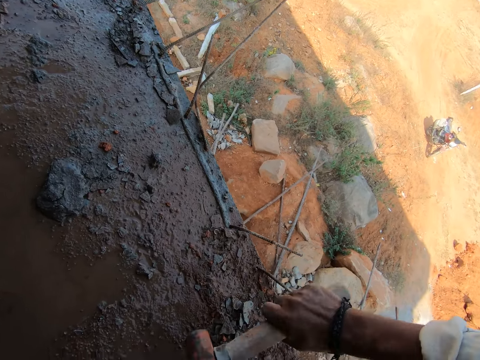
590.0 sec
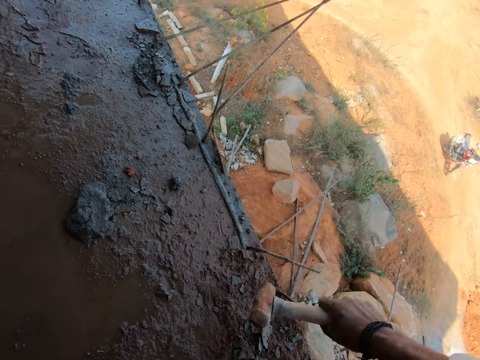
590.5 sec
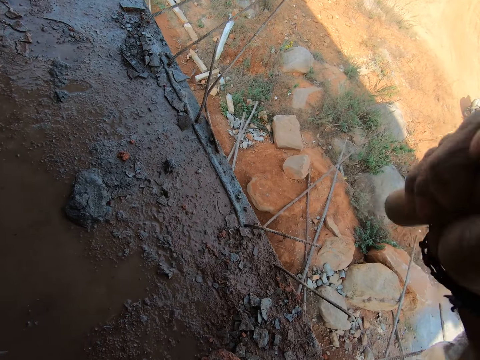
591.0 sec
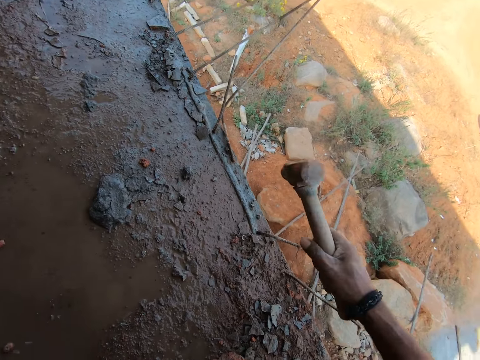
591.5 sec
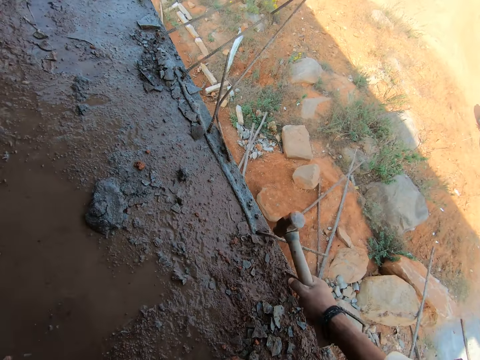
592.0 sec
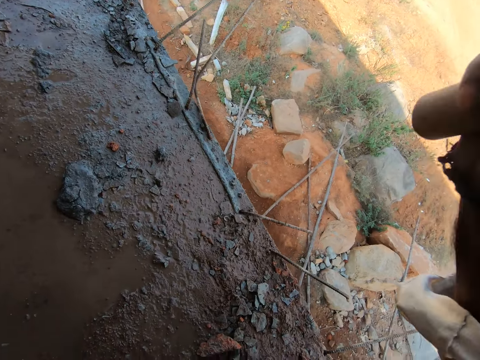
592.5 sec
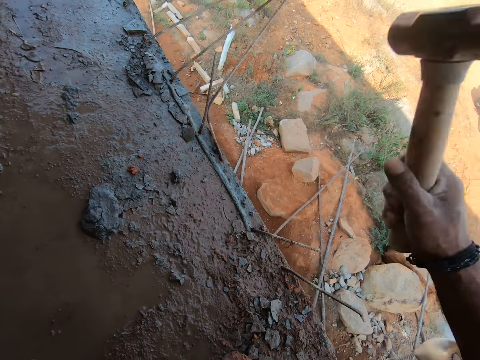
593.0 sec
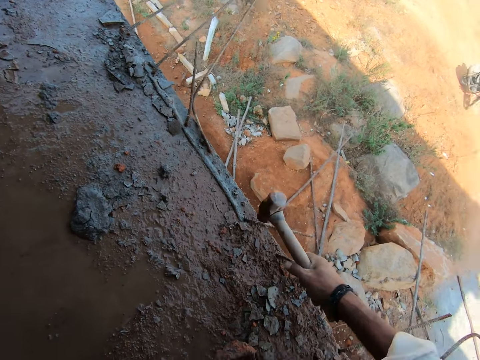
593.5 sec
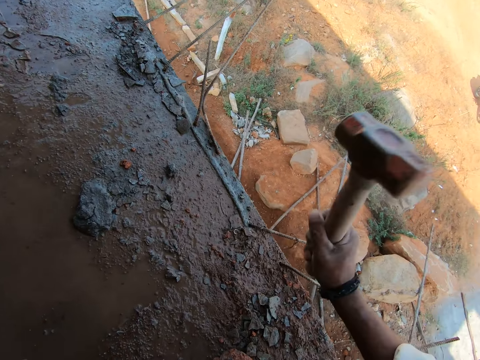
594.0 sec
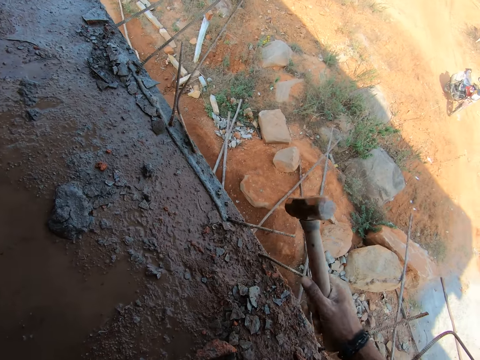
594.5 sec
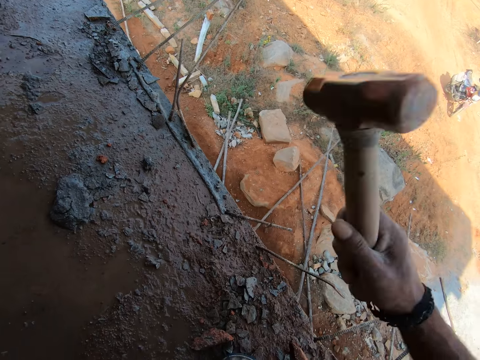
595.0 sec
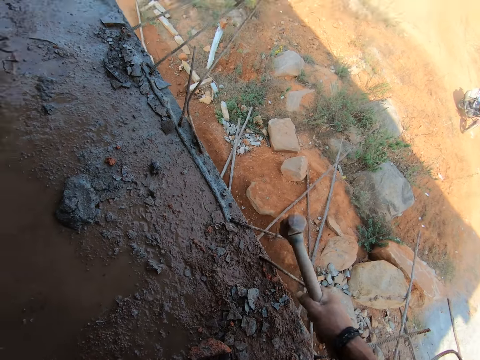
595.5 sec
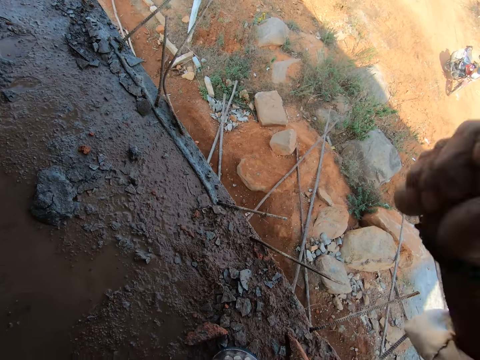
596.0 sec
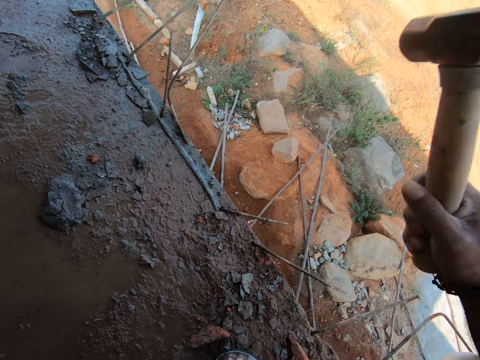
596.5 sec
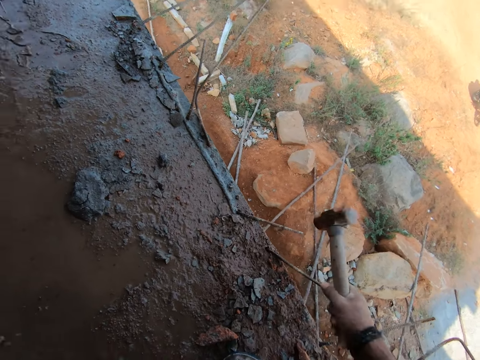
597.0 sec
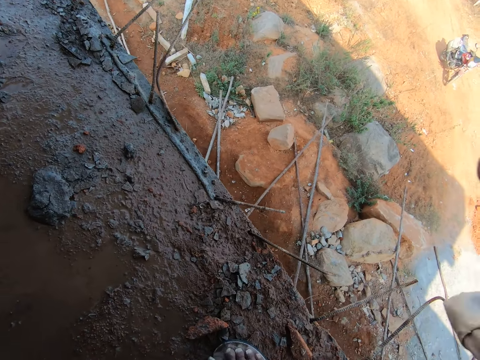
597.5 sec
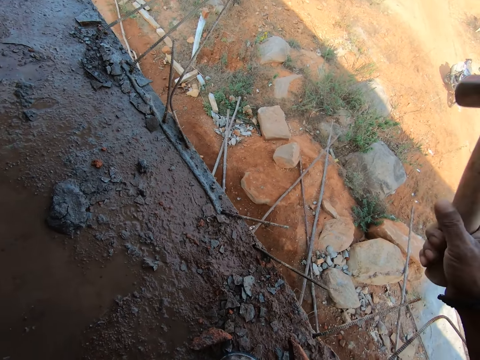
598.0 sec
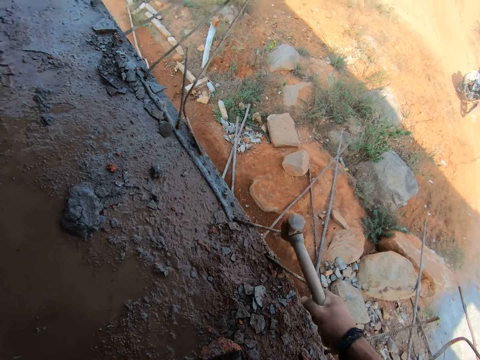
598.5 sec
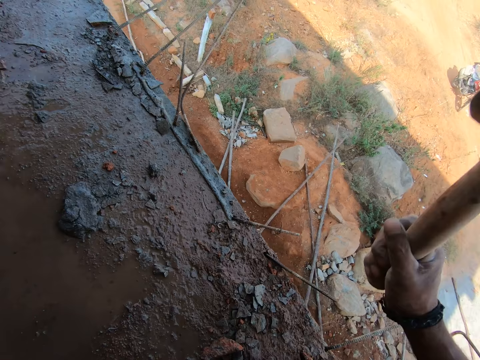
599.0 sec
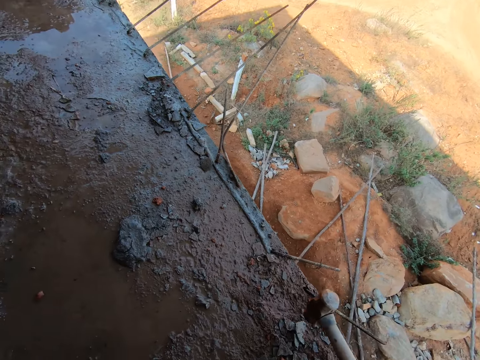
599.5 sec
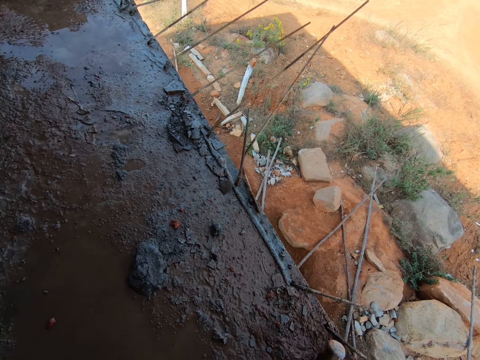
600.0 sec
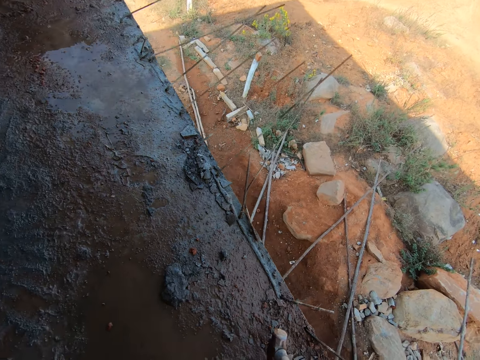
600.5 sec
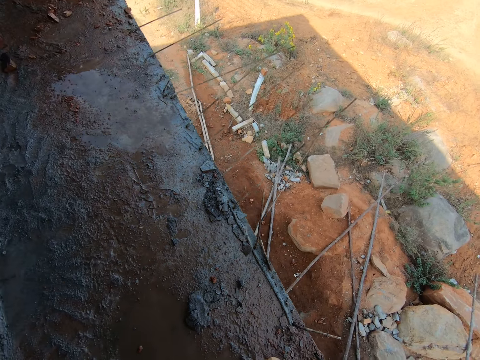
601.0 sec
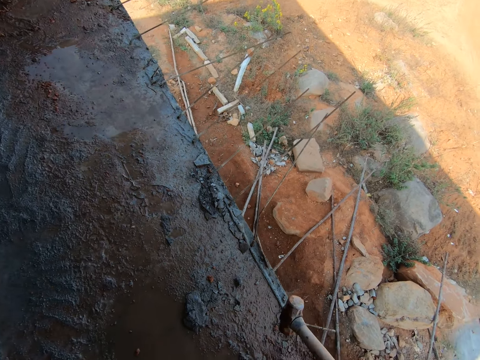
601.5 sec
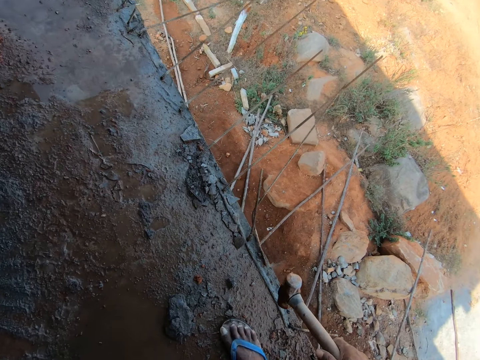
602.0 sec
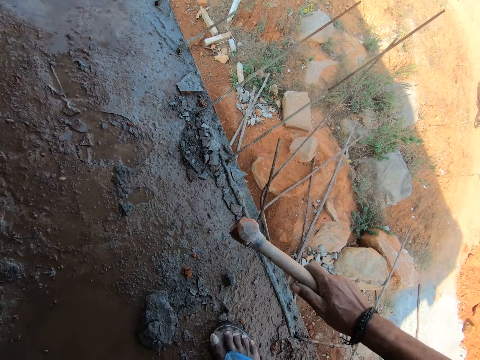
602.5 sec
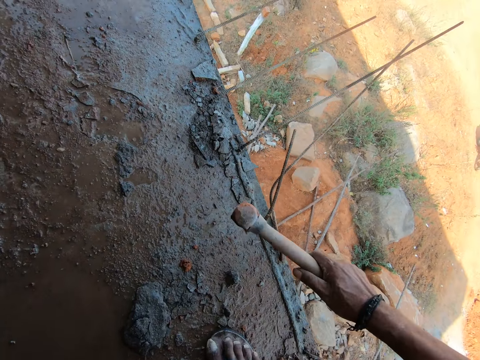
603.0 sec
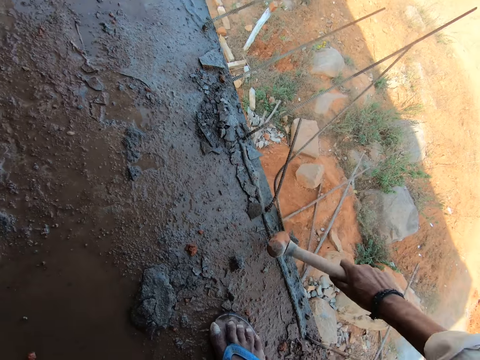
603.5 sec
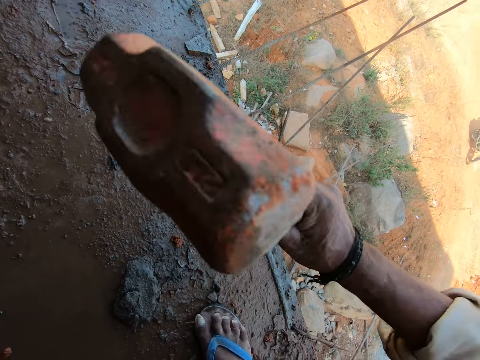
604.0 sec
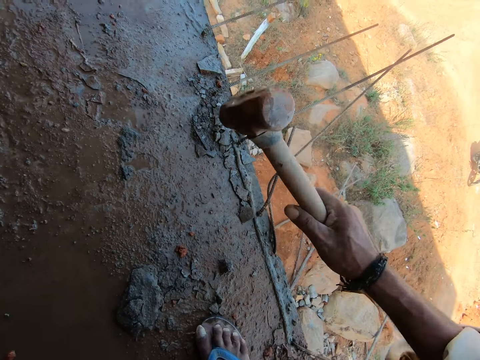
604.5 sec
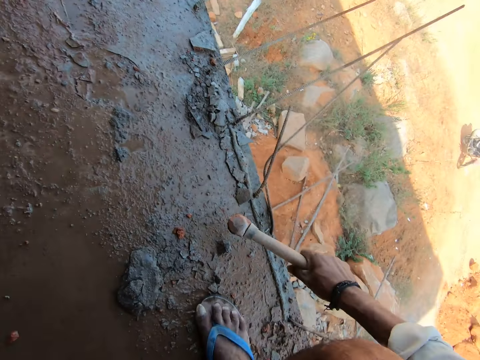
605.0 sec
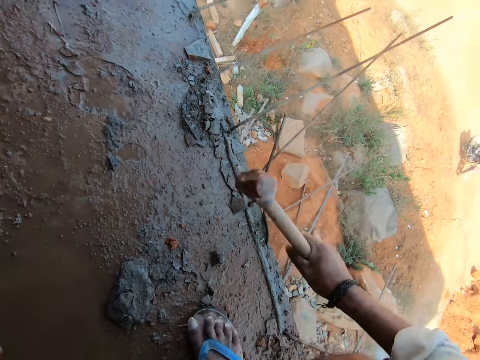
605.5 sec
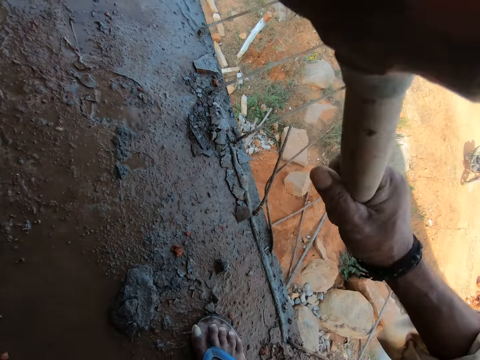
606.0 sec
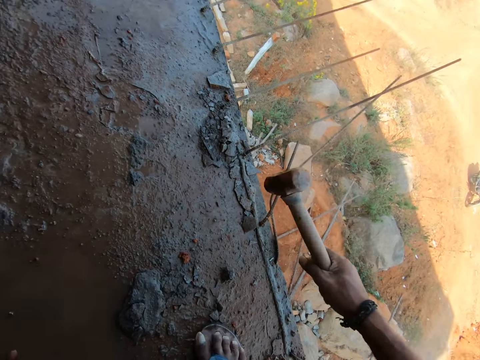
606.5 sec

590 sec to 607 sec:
The camera wearer hits on the steel rod. They hit on the steel rod again. They move forward. They hit on the steel rod.

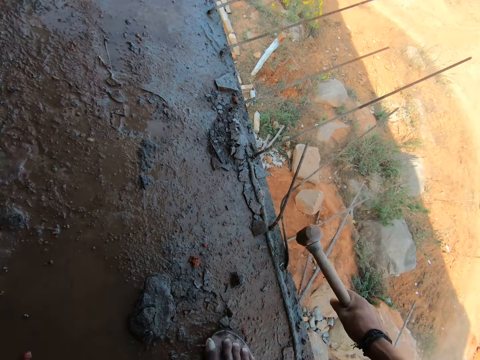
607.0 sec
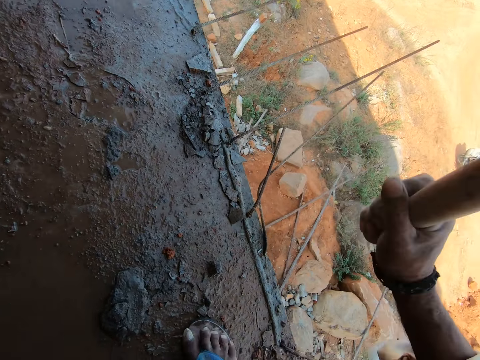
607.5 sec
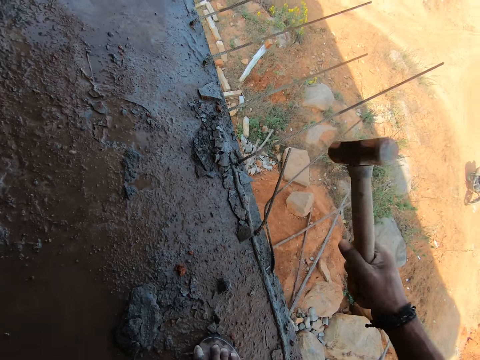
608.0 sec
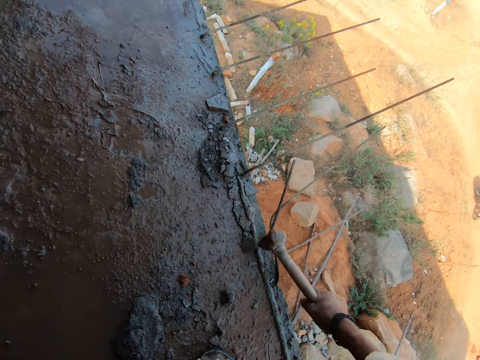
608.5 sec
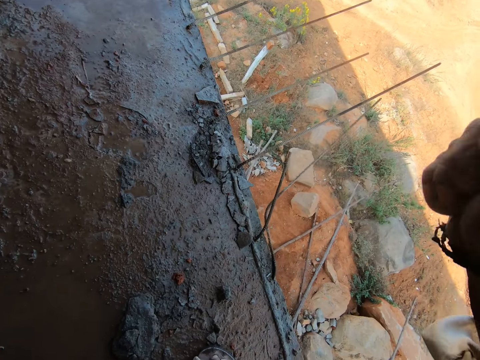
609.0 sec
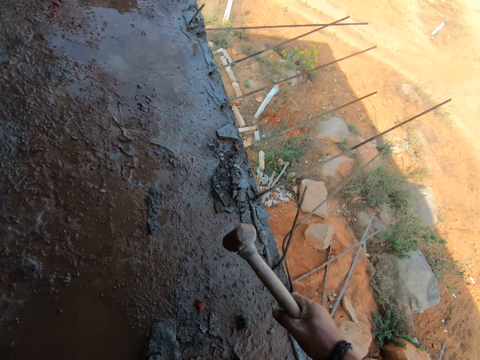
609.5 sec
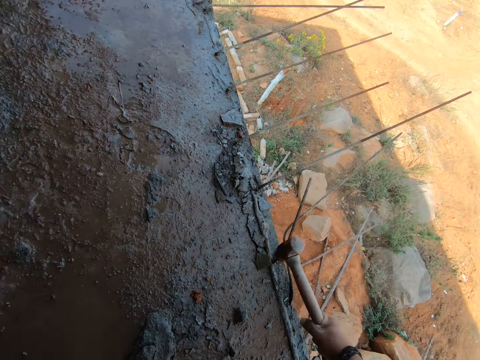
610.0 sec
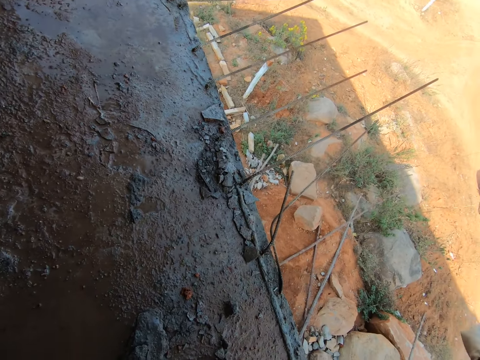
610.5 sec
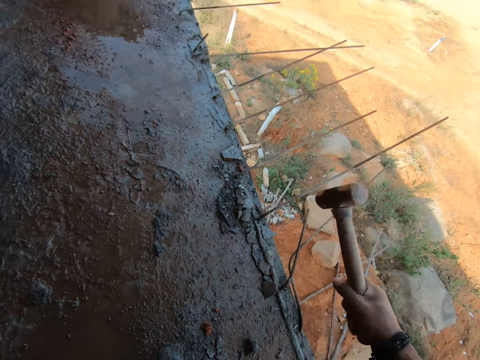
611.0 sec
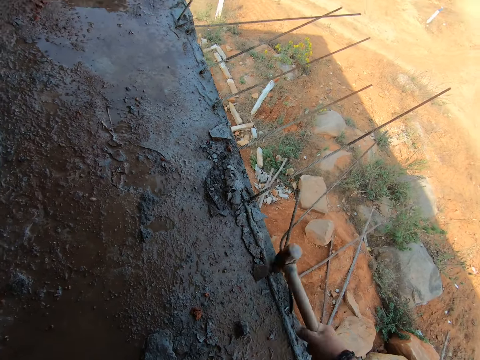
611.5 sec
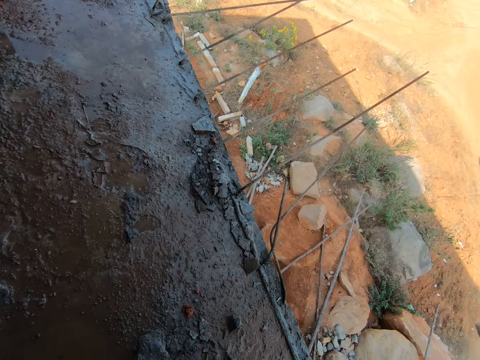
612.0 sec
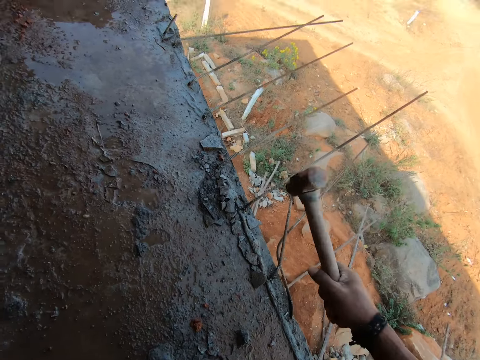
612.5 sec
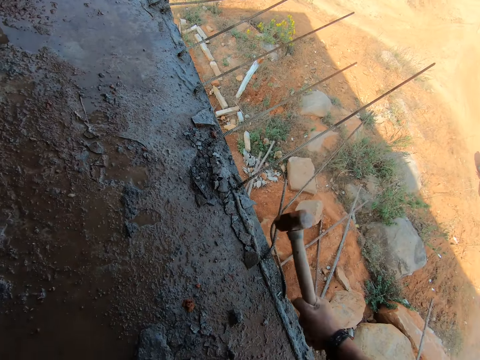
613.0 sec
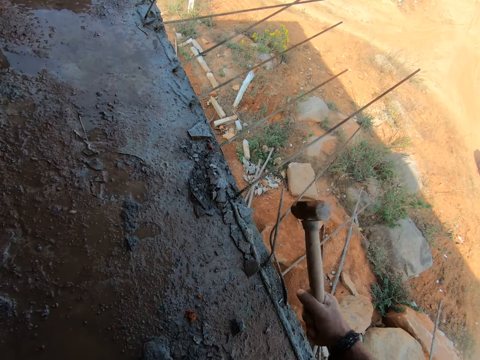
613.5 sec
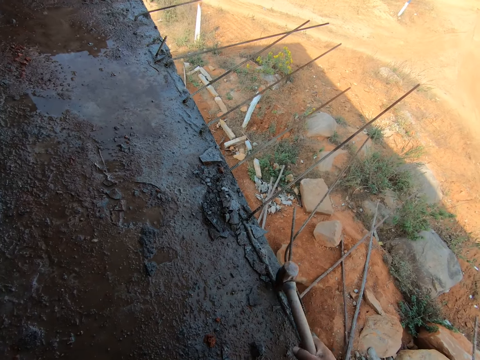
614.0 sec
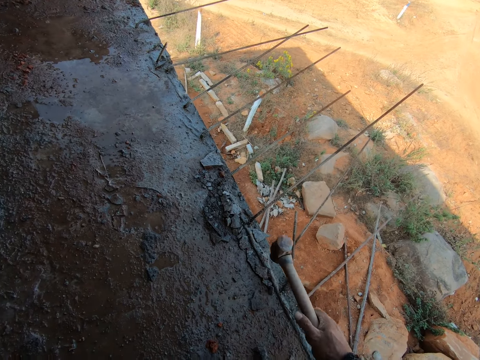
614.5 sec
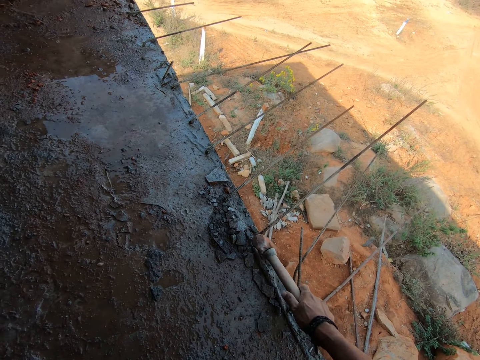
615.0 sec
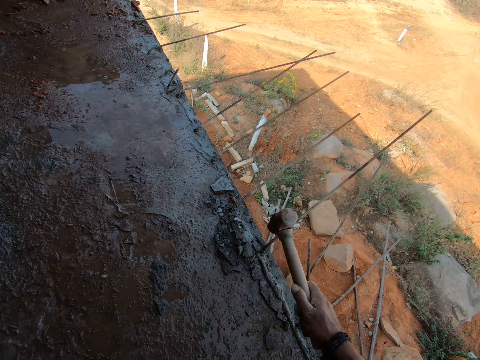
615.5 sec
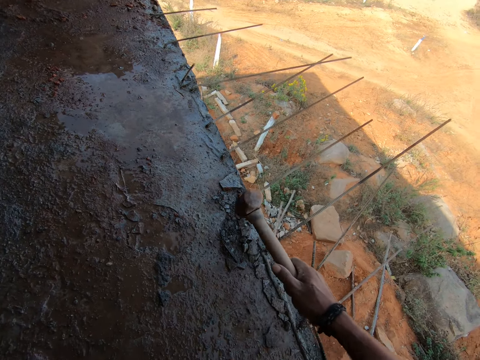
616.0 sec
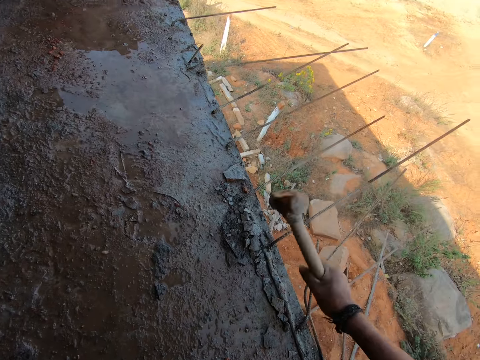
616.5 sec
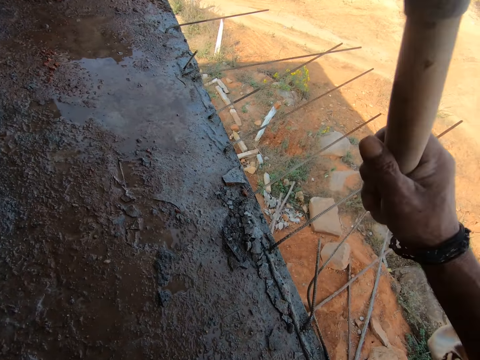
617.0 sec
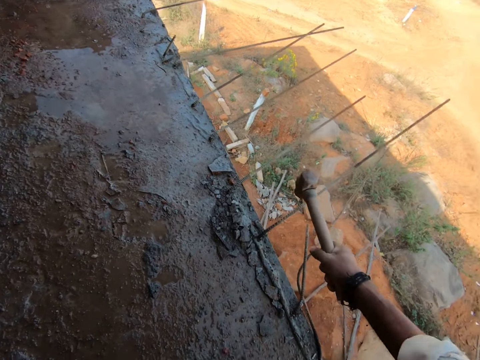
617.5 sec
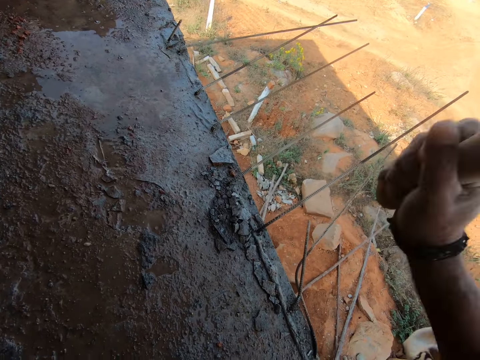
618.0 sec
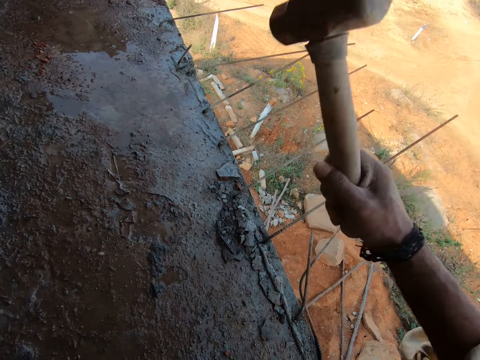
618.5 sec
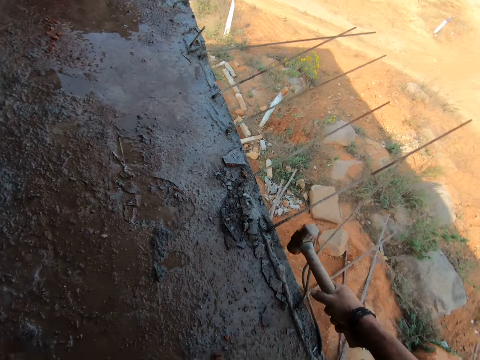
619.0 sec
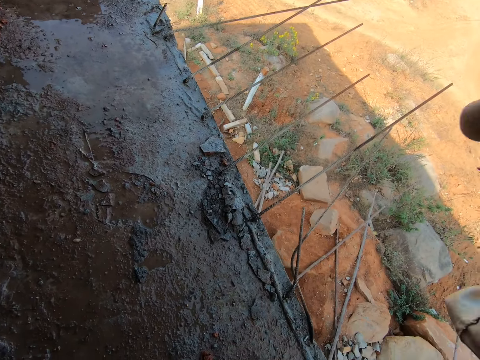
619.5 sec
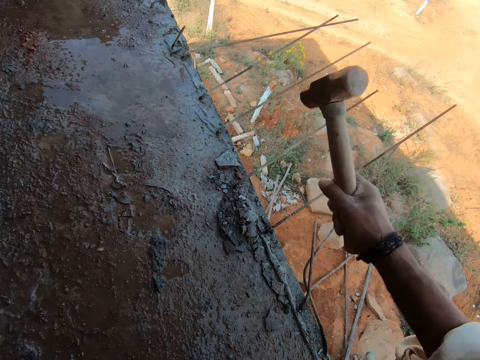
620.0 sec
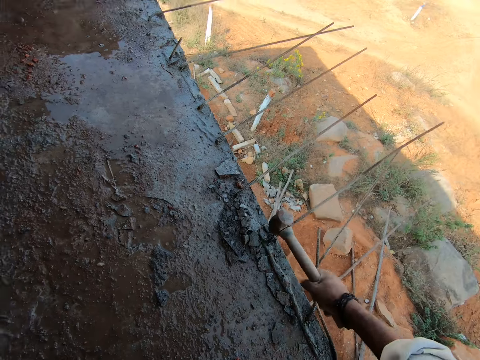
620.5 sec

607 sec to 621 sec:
The camera wearer hits on a steel rod.
